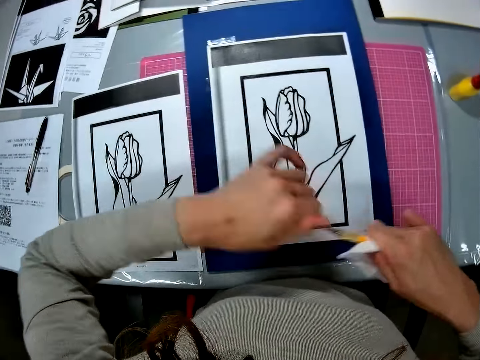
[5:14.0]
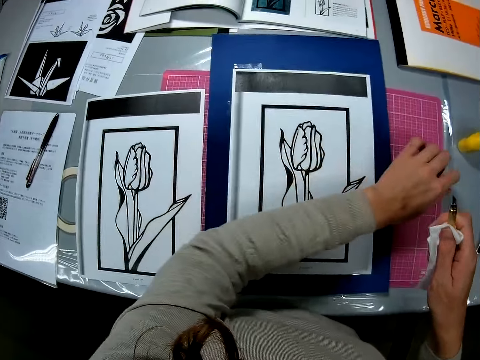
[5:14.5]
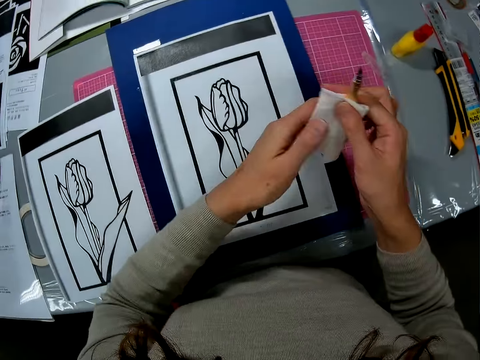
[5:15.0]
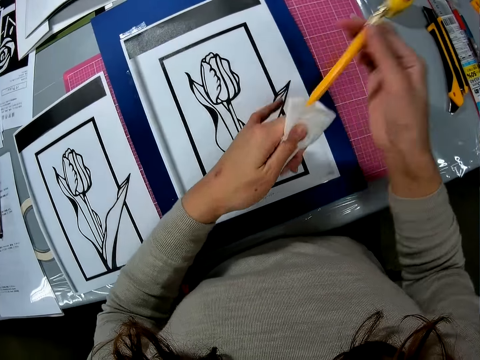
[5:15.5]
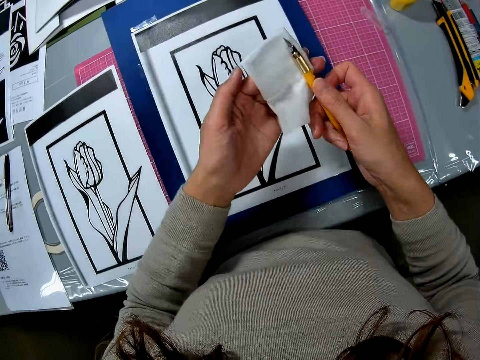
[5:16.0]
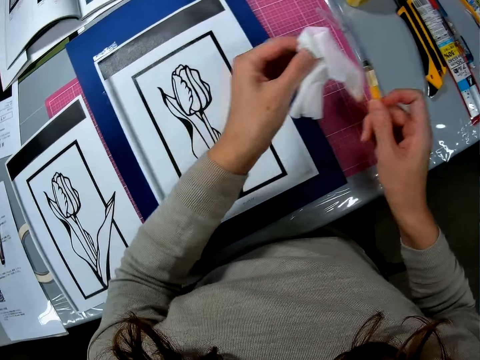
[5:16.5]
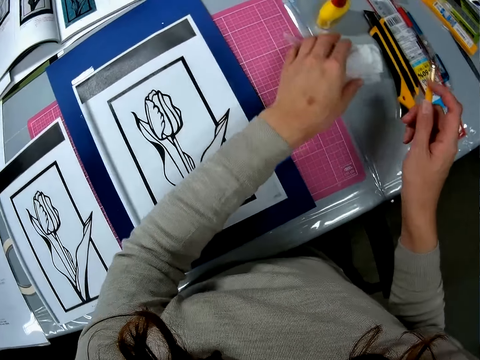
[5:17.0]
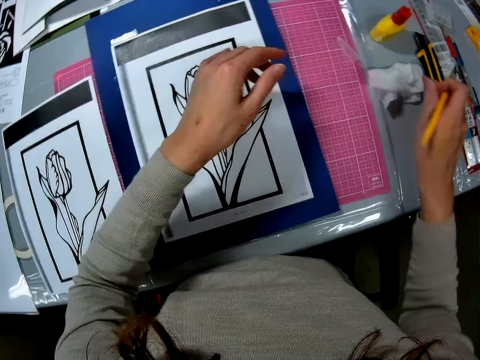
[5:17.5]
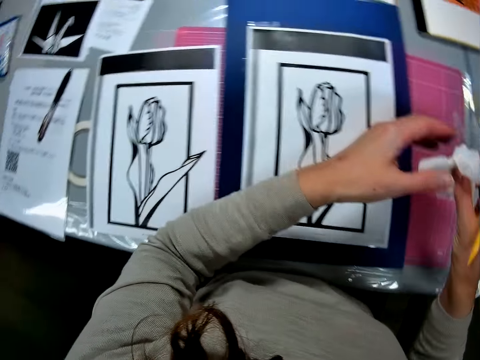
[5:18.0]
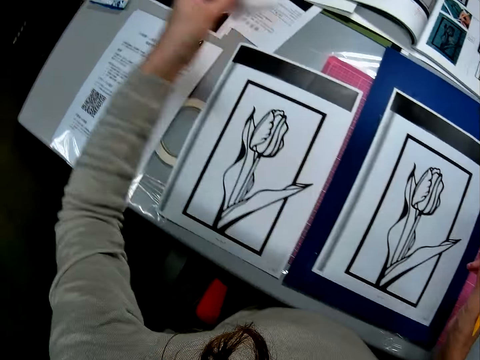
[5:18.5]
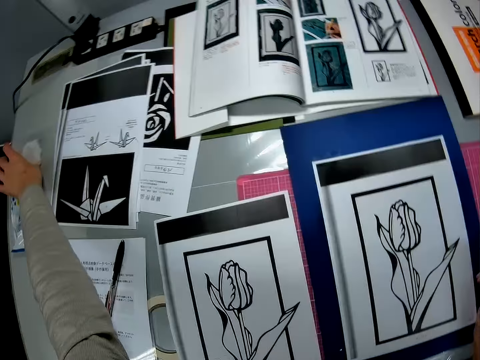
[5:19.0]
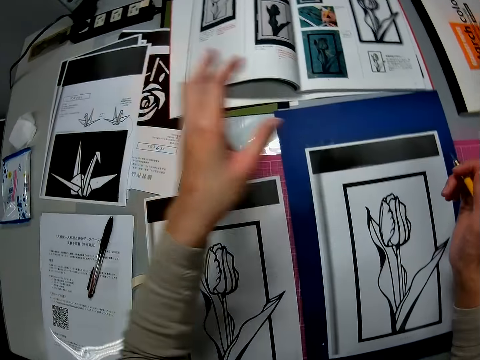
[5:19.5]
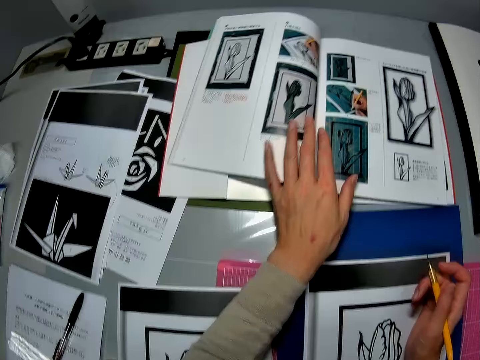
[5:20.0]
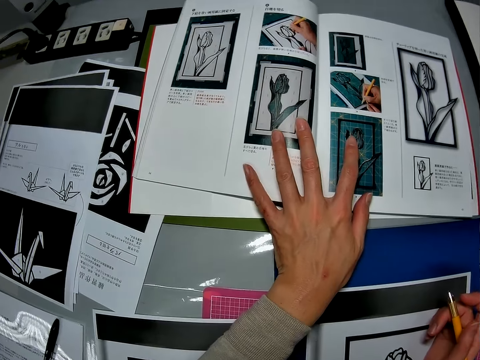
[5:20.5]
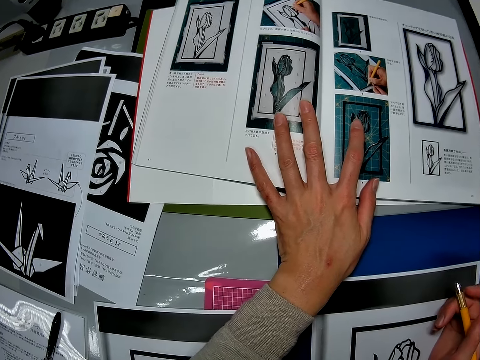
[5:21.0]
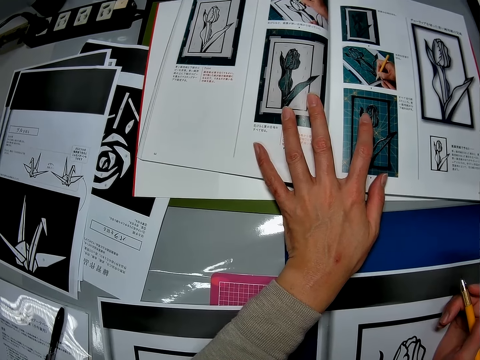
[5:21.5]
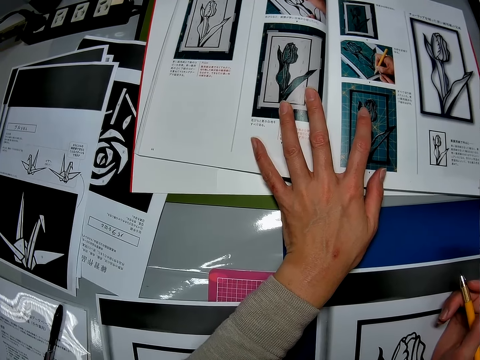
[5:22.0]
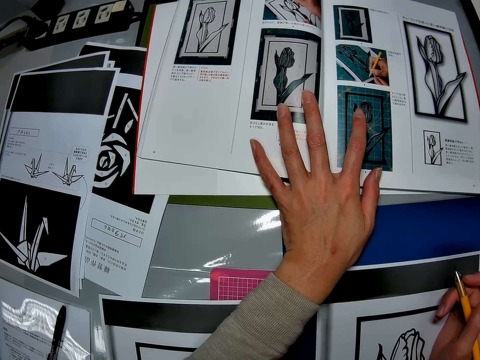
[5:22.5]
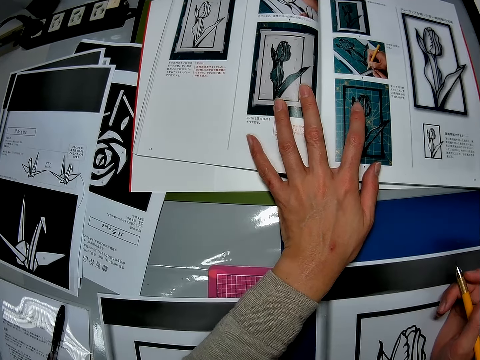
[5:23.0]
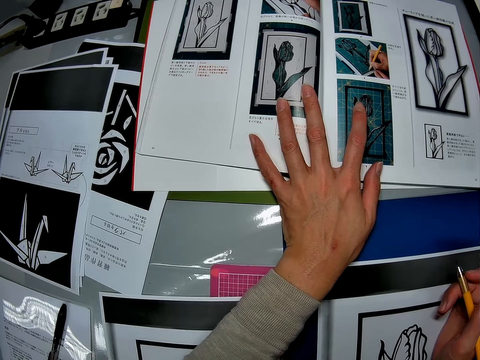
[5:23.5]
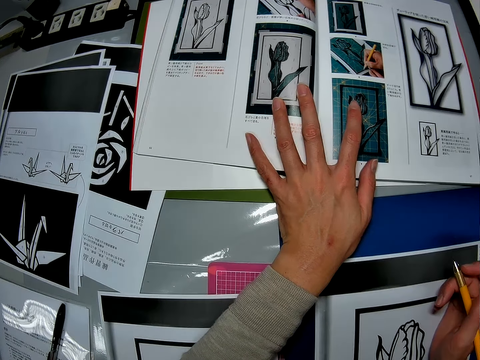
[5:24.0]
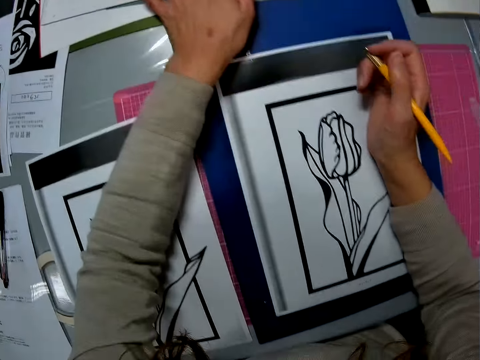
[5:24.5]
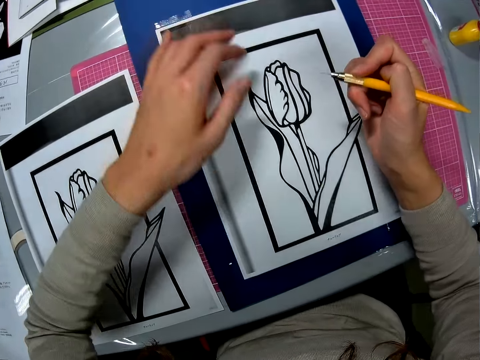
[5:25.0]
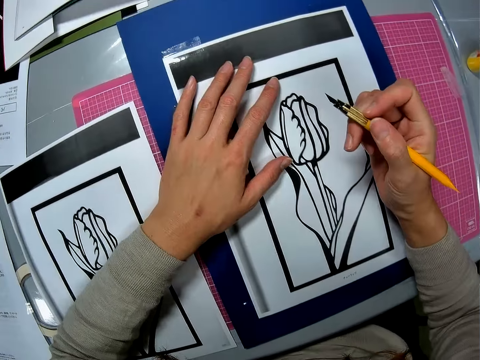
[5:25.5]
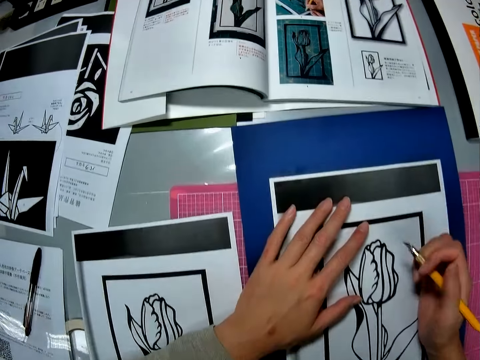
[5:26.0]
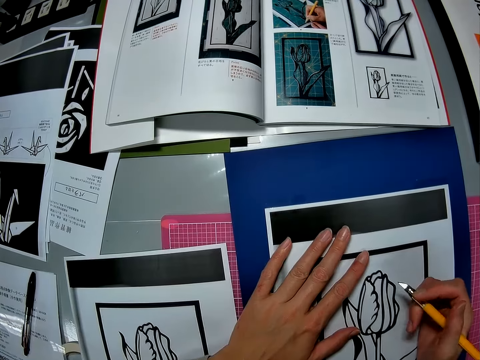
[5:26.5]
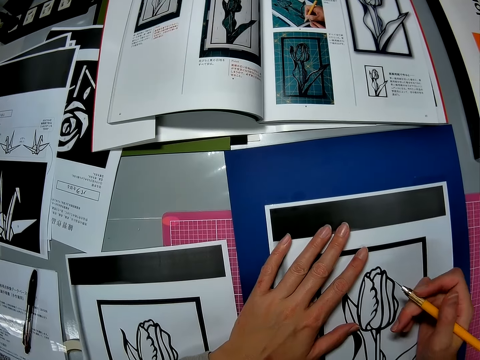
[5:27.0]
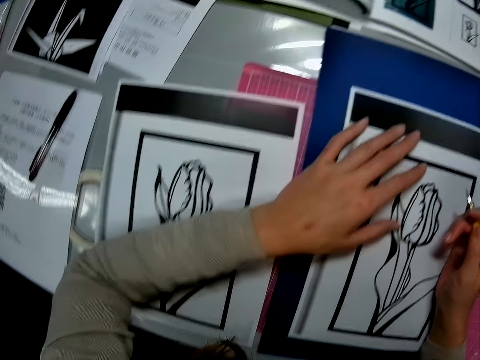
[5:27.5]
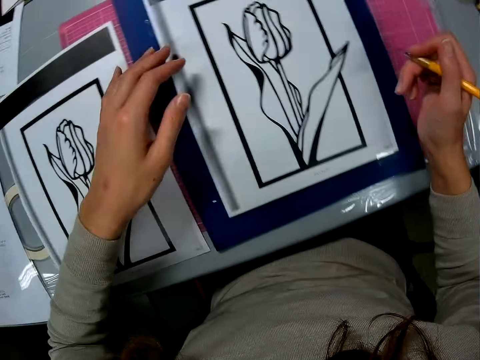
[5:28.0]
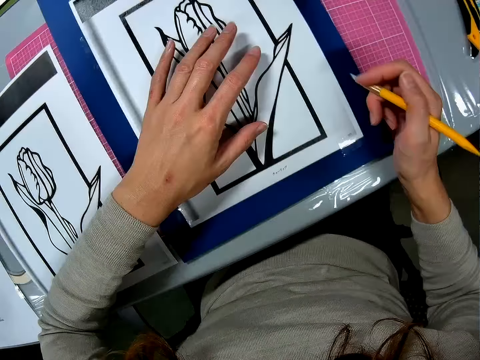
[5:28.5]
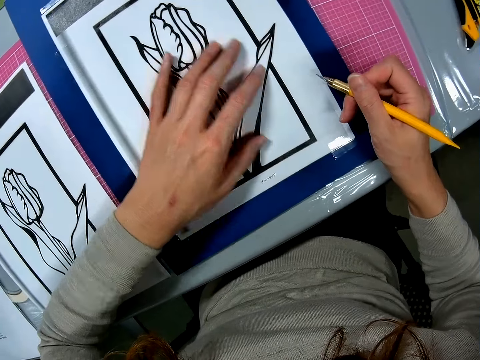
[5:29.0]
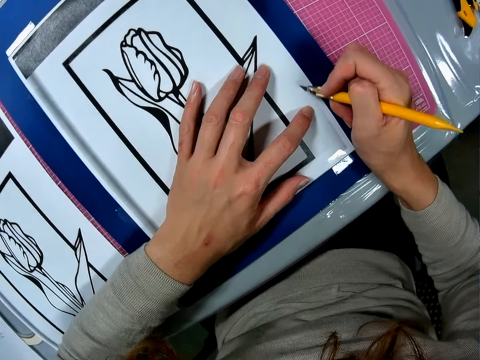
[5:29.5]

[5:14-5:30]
The camera wearer removes the cover of the pencil on the table, drops the cover of the pencil on the table, and cleans the pencil with the tissue paper. They drop the tissue paper on the table. They pick up the tissue paper on the table, pass the tissue paper from his right hand to his left hand, and drop the tissue paper on the table. They place her hand on the photobook. They look at the drawing. They place her hand on the picture.

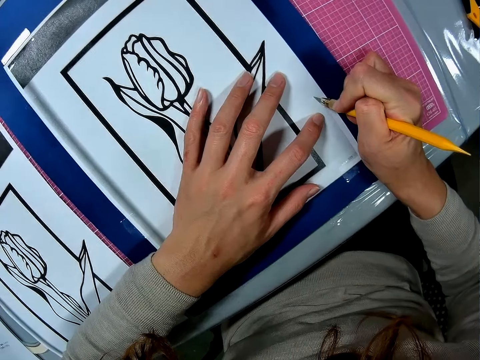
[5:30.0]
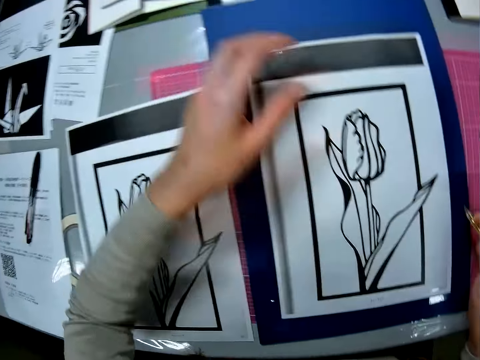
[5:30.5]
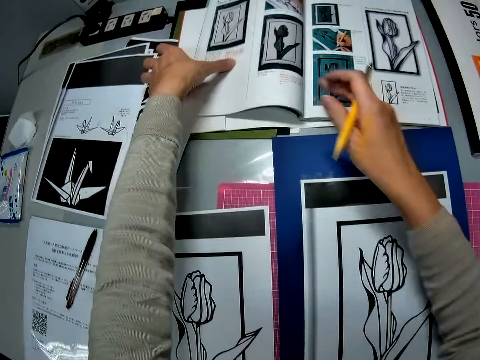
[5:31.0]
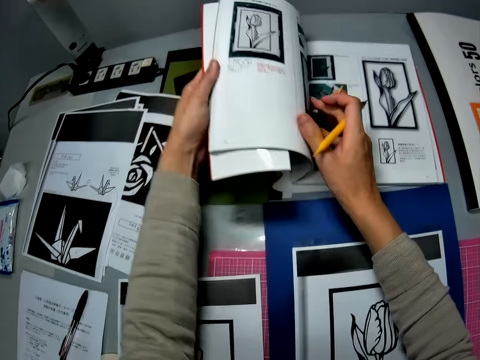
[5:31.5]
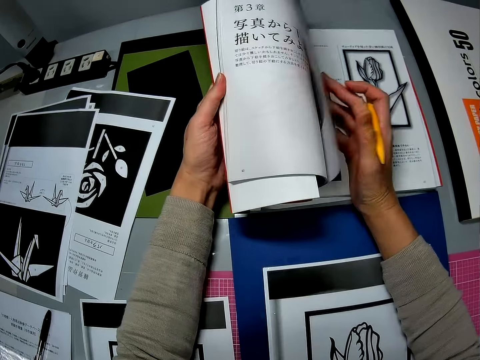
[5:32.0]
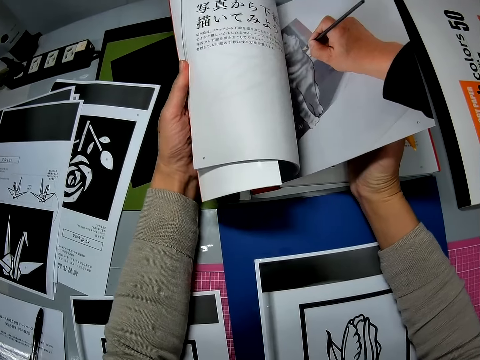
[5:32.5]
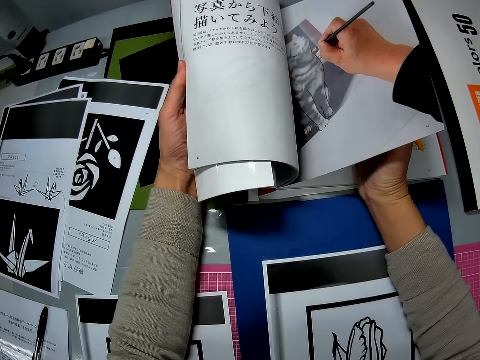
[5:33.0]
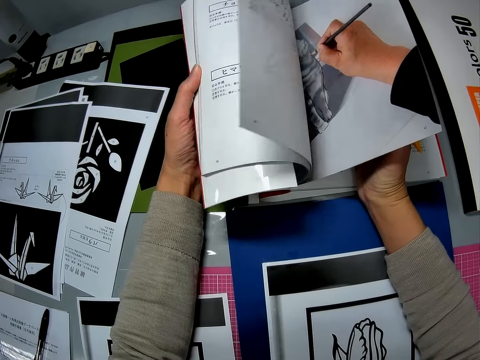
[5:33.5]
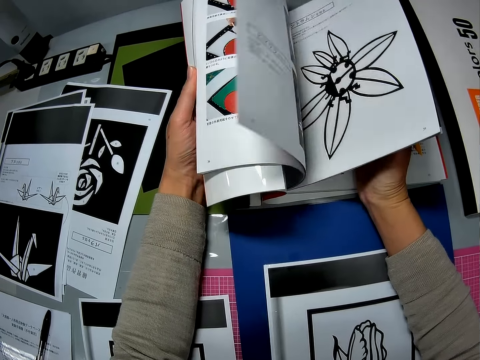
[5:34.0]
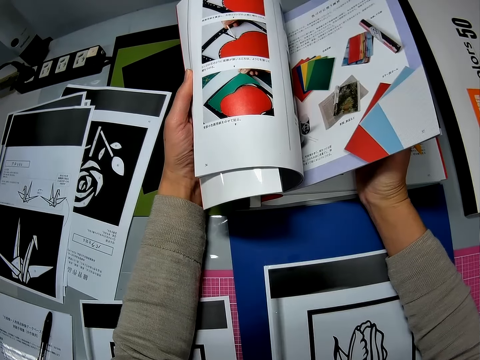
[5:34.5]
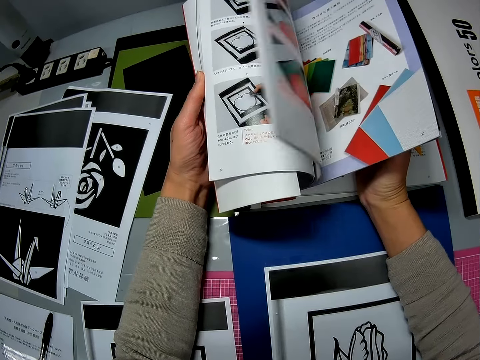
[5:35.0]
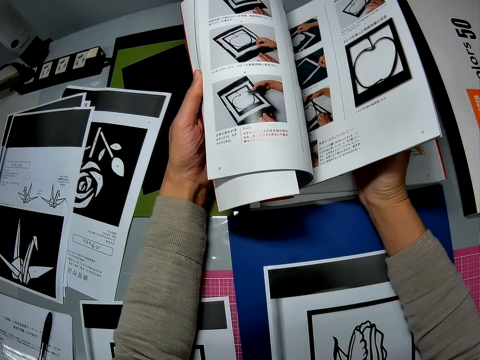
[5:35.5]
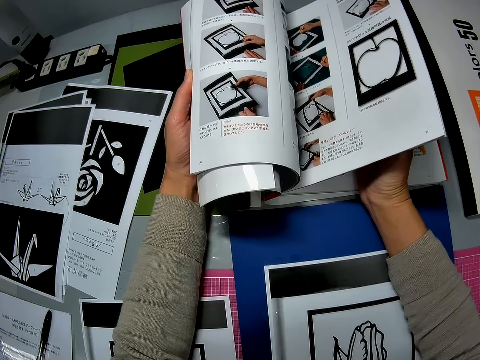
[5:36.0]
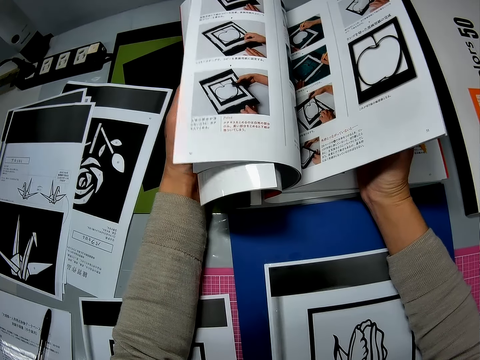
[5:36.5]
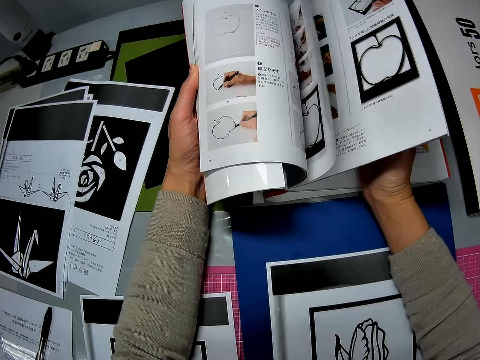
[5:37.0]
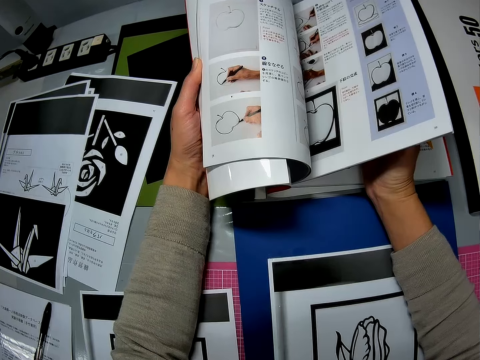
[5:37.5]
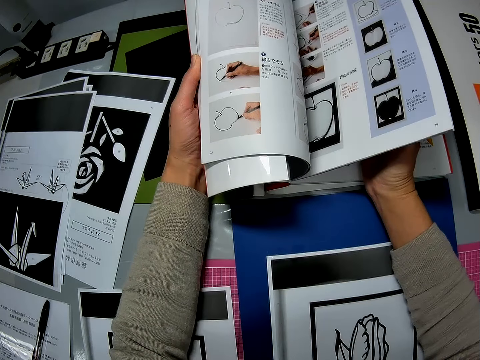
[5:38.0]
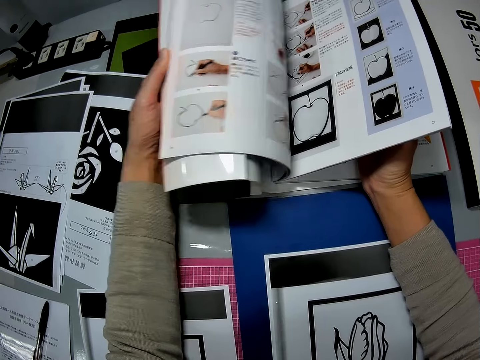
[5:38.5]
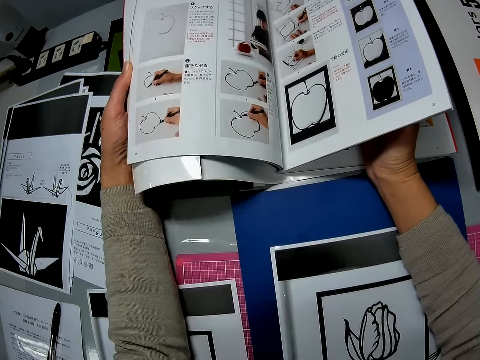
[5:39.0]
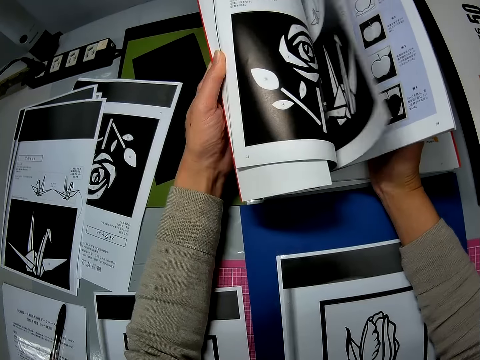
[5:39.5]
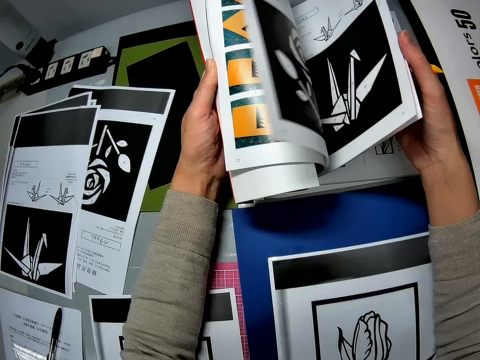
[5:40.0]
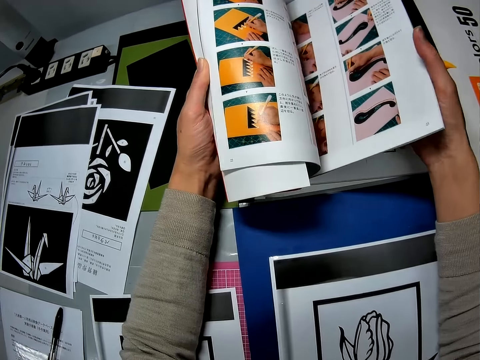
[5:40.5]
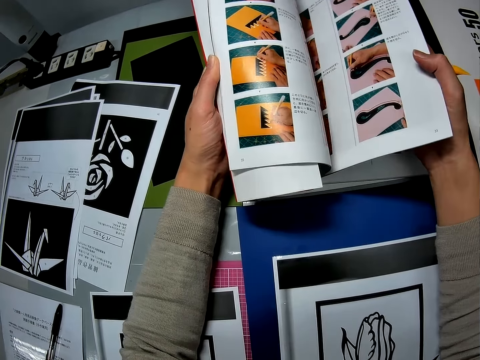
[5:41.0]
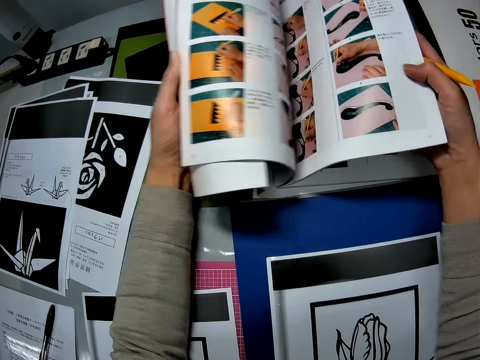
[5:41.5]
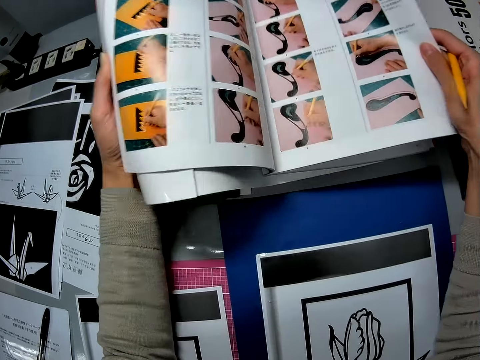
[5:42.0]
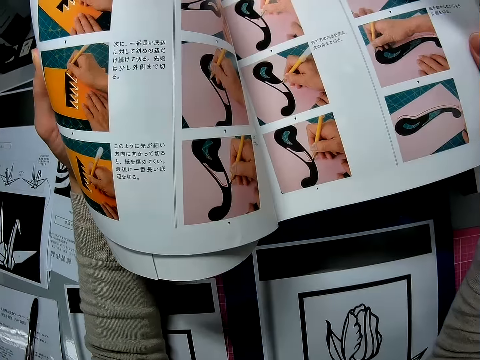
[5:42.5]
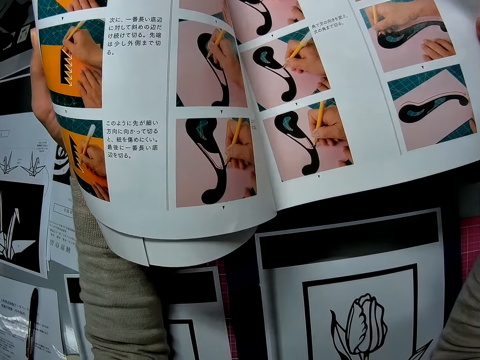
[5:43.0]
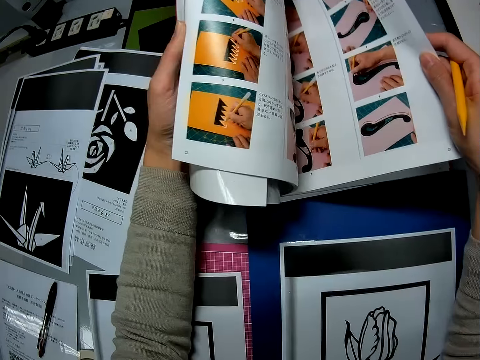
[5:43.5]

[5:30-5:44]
The camera wearer flips the pages of the photobook.
